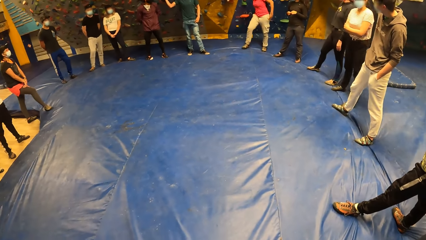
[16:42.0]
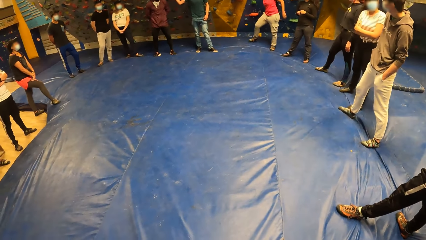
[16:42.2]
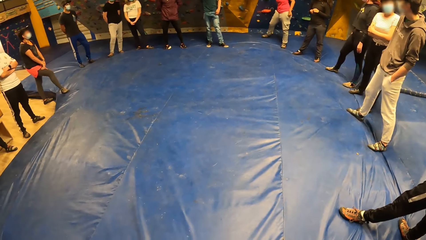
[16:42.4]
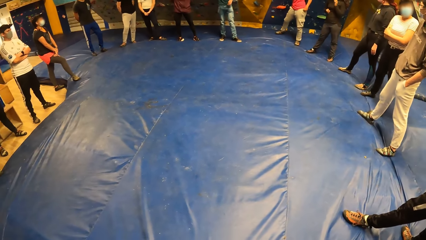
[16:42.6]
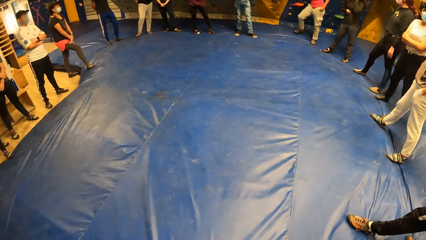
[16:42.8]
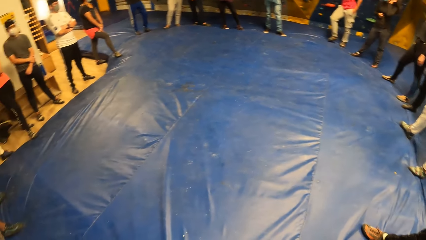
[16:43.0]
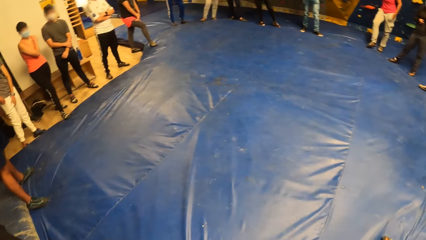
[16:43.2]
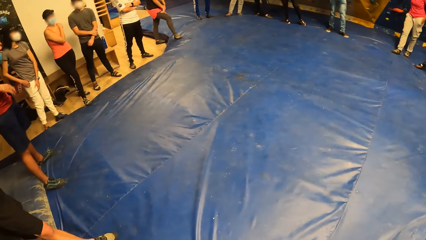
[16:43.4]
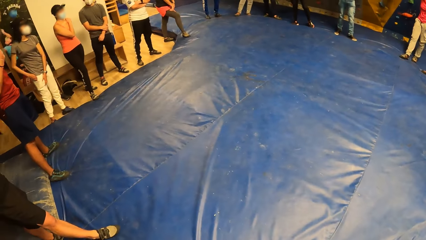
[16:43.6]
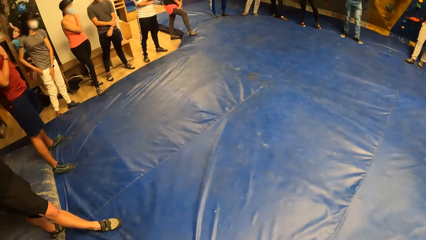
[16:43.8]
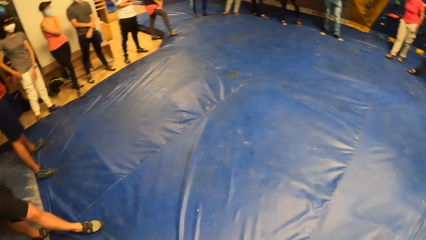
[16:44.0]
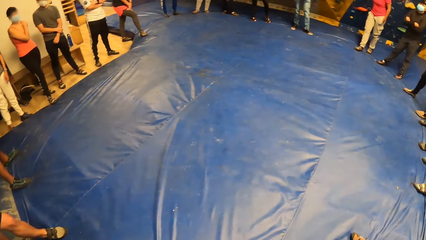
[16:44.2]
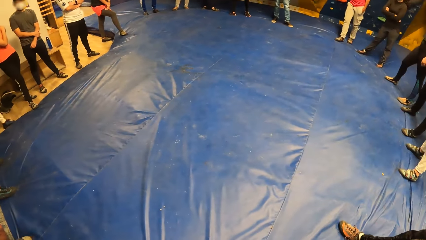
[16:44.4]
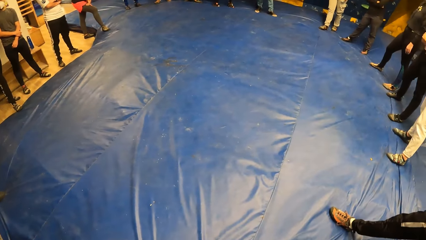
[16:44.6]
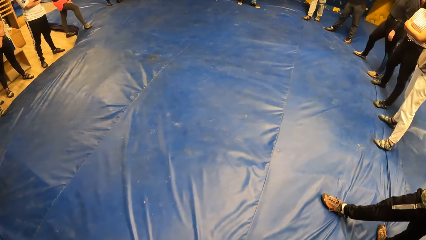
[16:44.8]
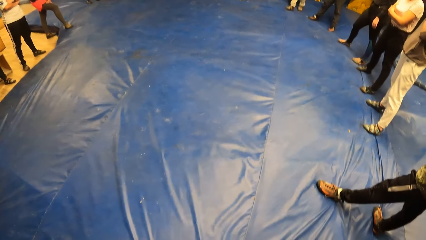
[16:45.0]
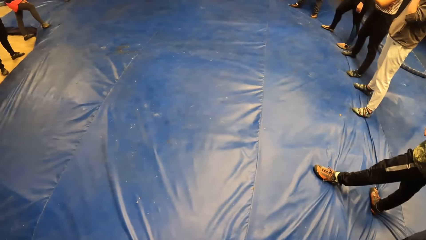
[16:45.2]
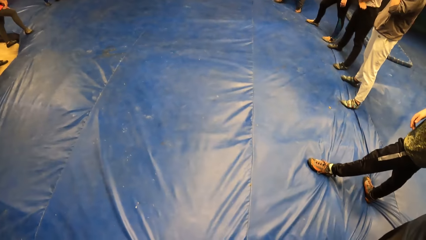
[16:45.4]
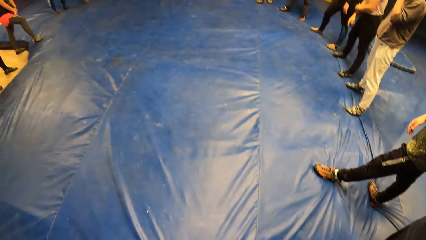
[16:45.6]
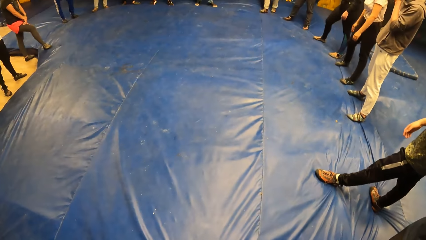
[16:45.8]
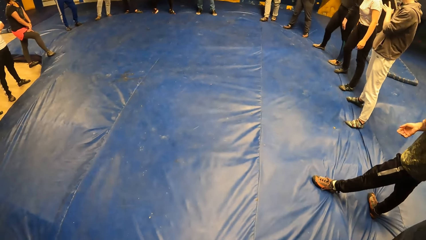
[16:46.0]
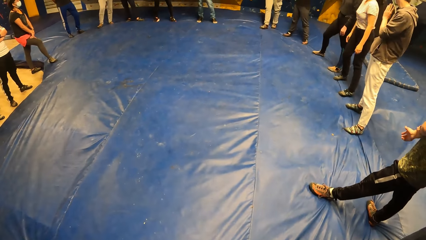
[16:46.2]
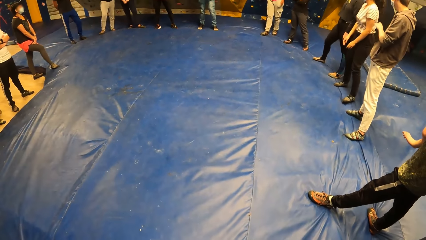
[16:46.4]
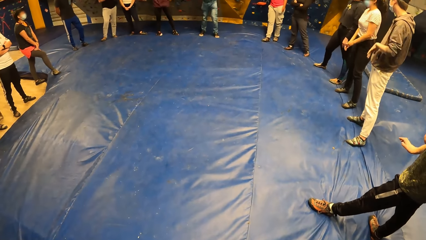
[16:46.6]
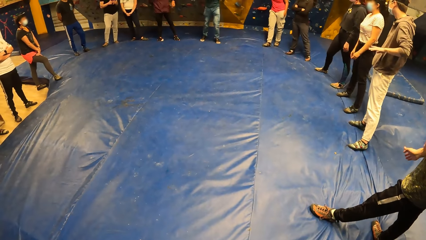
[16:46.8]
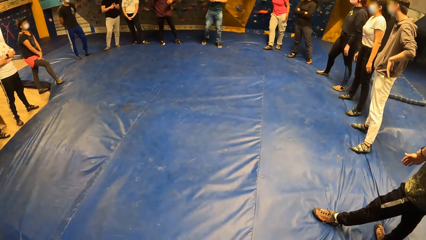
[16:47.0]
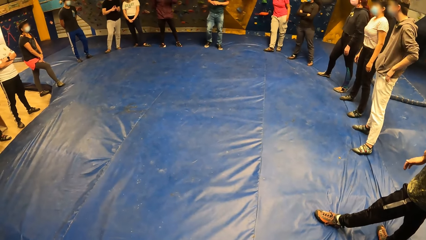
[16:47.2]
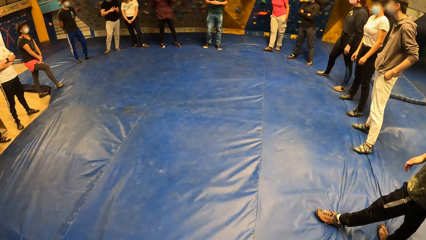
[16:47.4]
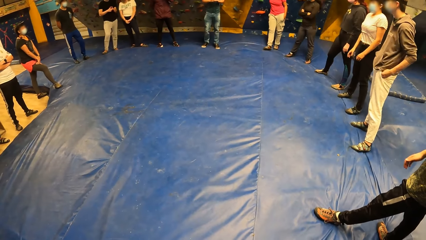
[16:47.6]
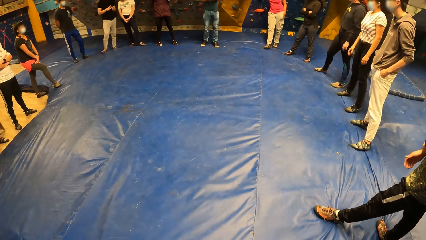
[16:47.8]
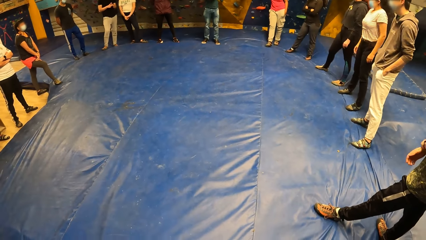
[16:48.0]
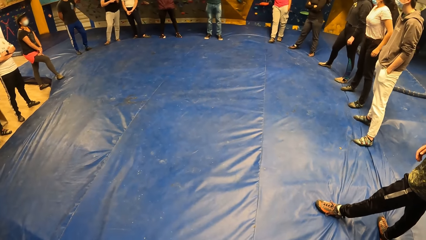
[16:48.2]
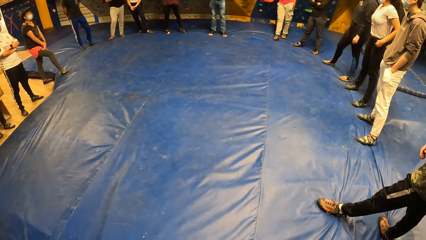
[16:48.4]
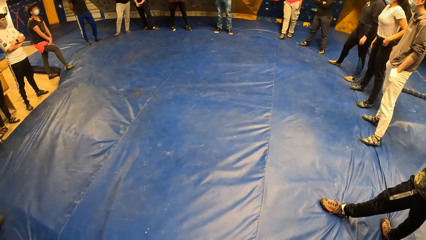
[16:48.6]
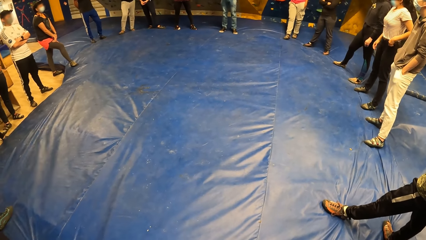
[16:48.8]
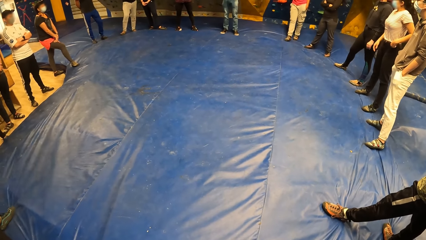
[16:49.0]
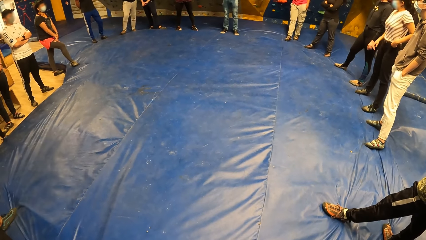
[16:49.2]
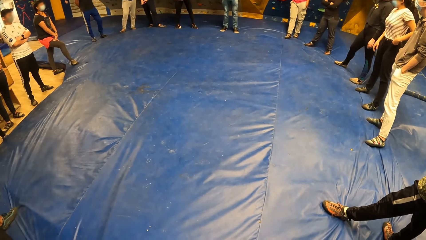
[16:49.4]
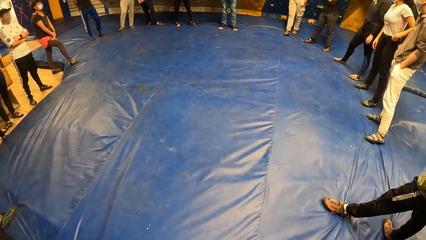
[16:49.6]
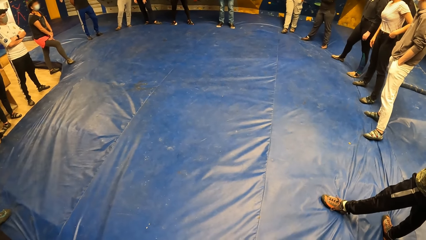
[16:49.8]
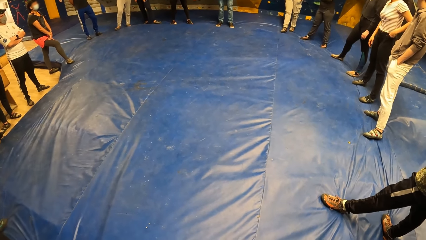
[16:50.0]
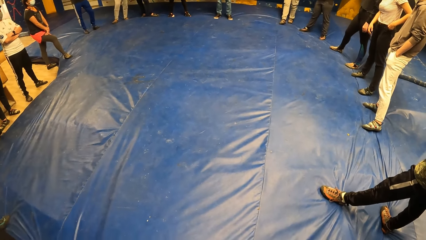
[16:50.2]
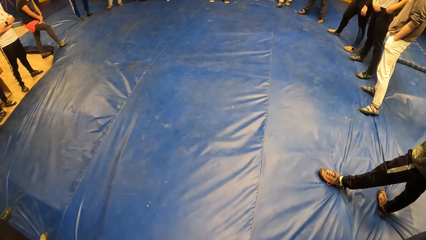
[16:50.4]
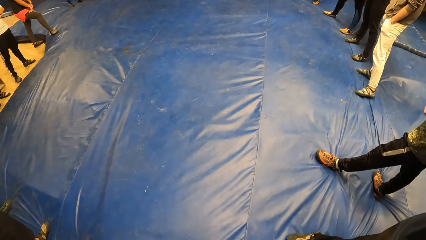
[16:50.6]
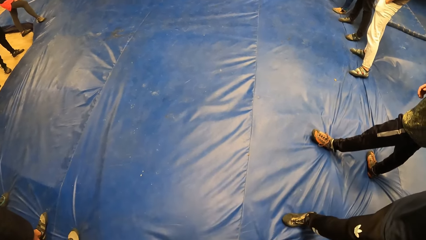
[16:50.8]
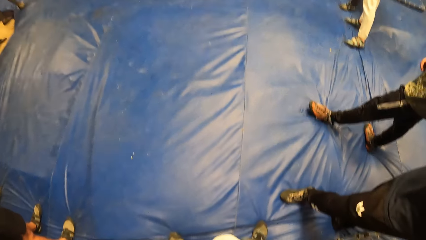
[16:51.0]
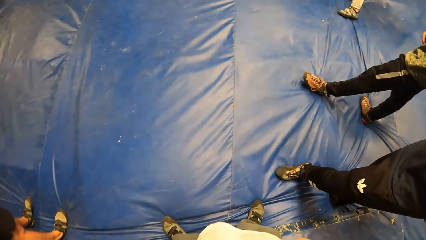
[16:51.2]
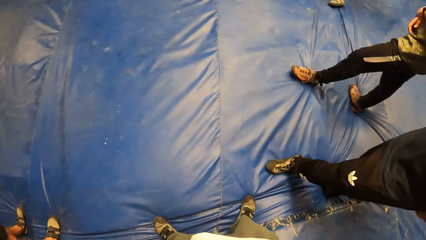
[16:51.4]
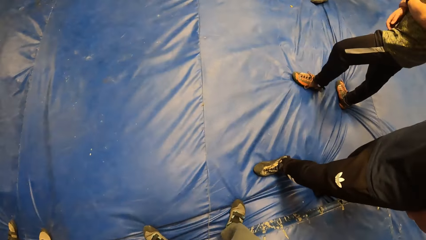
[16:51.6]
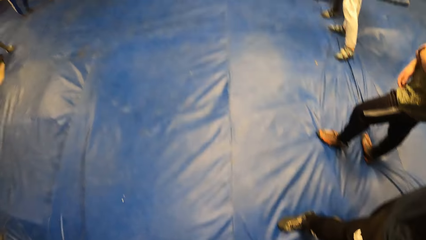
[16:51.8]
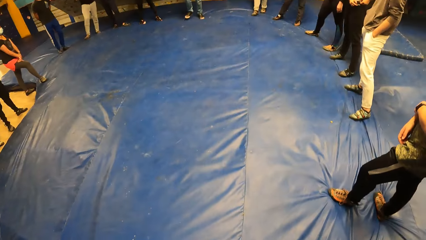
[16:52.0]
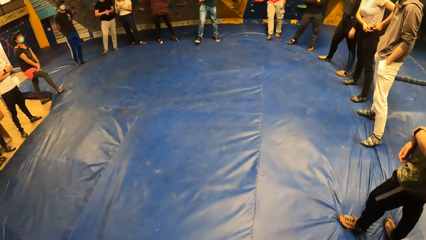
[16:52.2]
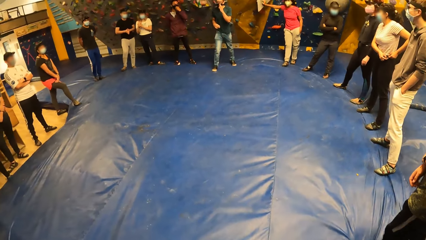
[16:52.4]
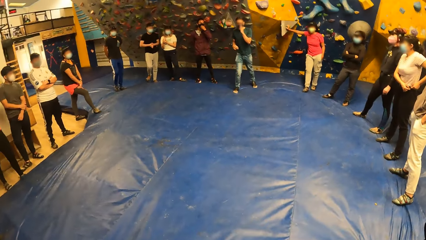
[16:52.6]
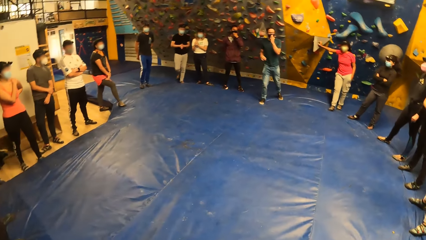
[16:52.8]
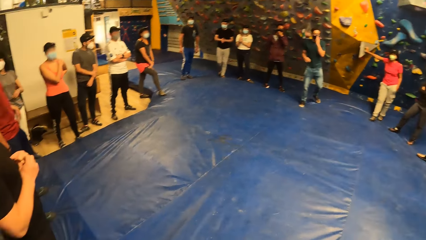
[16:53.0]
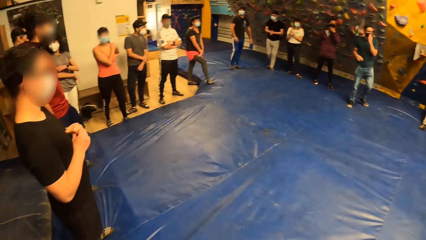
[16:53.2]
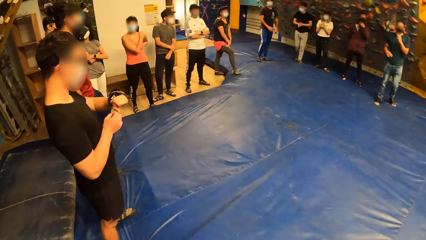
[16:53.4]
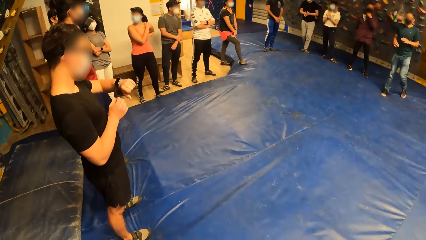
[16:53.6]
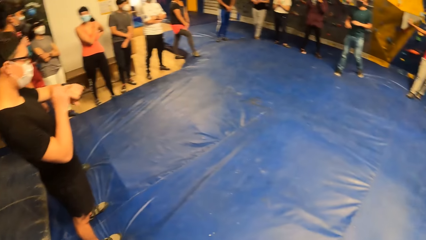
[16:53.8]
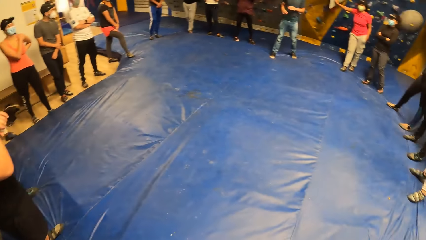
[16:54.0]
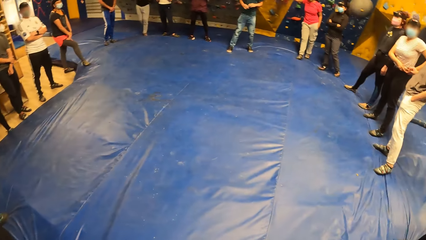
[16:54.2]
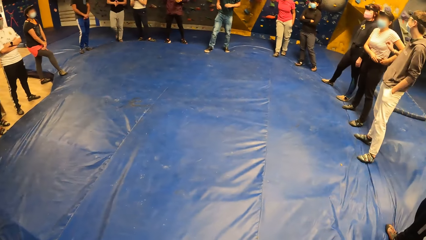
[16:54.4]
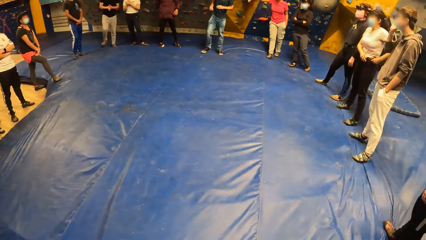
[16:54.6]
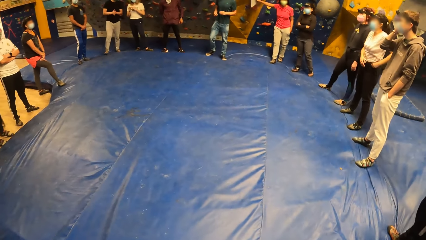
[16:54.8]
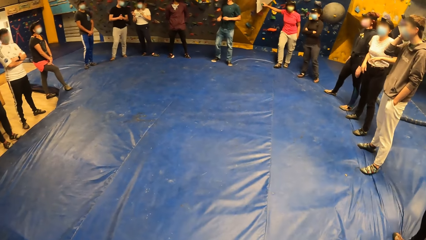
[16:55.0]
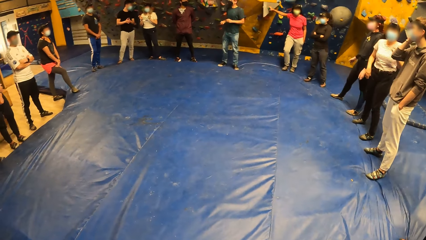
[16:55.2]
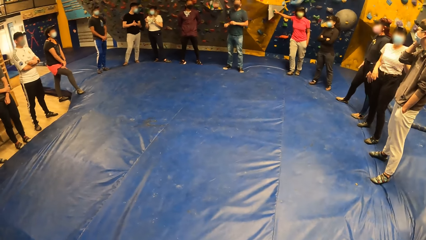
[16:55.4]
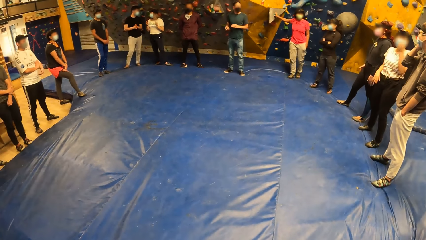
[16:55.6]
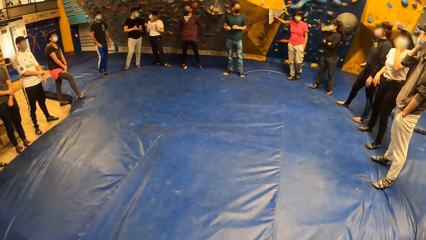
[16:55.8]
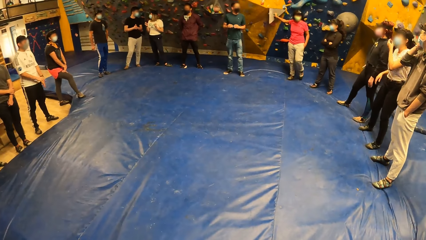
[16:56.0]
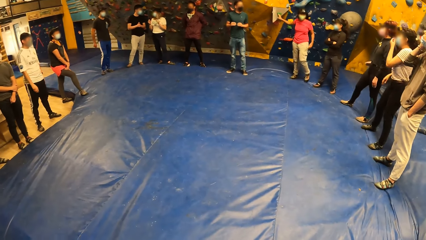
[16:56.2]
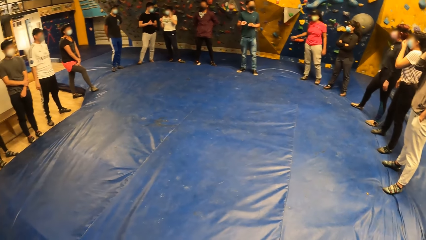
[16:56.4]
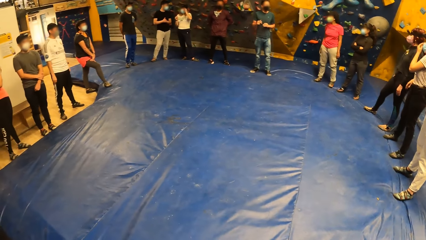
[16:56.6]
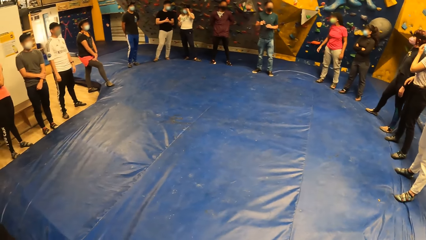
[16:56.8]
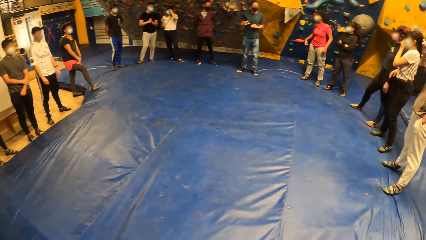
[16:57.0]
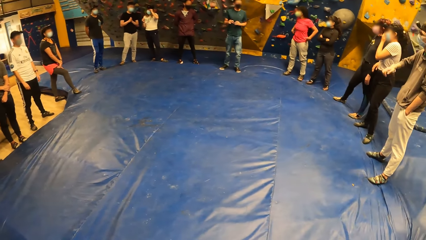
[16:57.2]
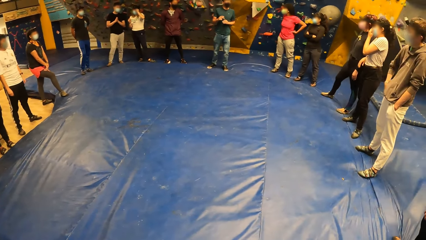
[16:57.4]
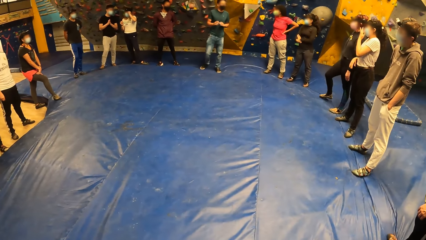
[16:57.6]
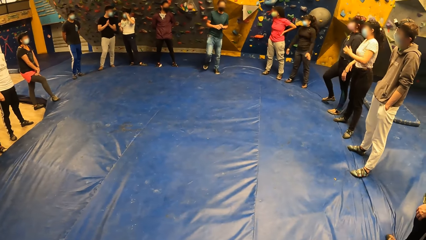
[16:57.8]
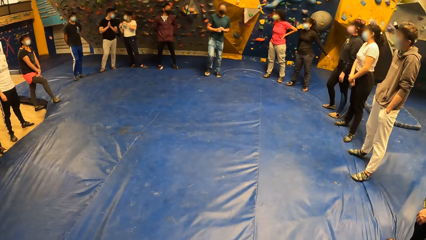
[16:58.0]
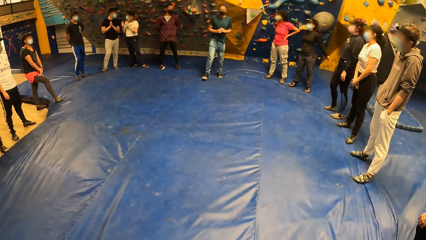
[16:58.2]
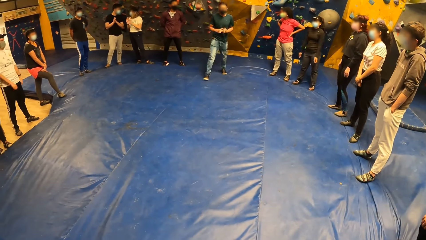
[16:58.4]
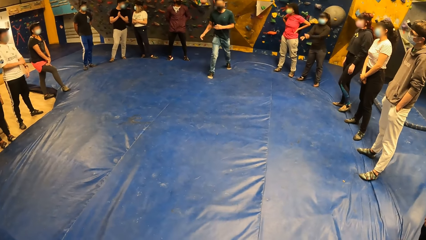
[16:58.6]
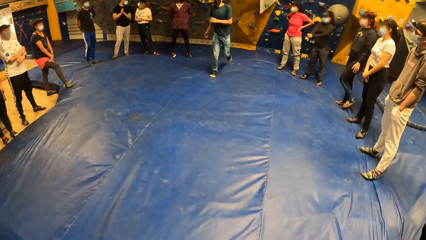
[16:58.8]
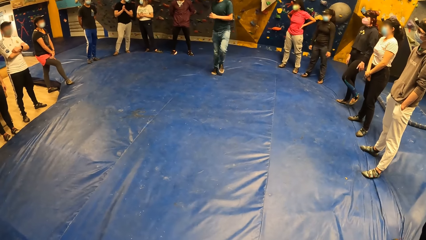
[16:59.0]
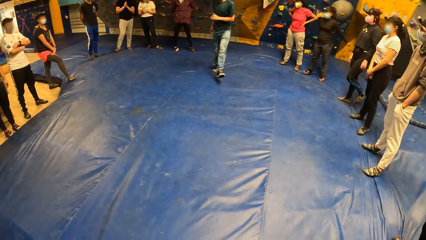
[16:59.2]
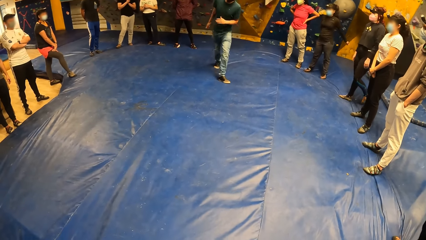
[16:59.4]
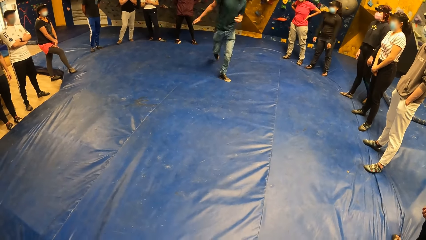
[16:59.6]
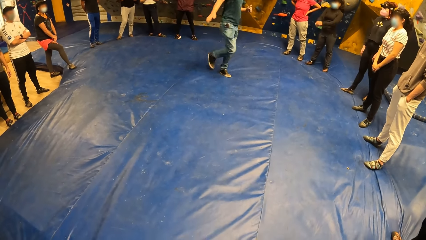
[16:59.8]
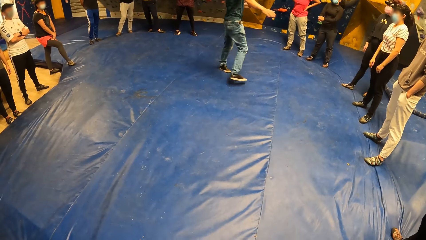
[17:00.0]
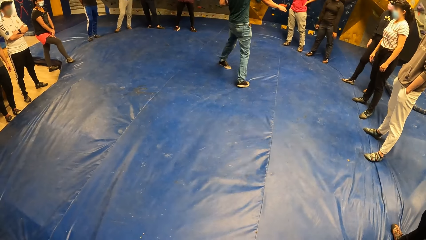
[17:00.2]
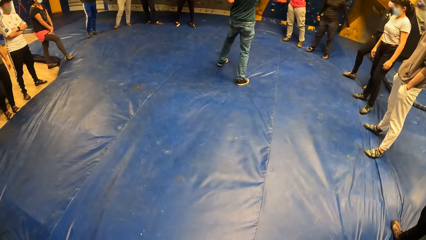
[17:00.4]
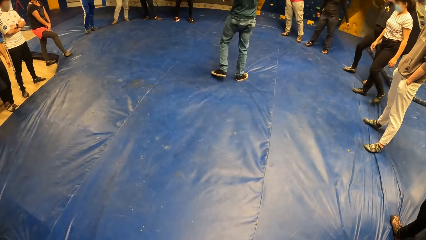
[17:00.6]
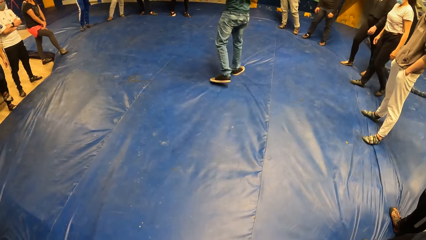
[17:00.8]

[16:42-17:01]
A man interacts with a woman. Another man interacts with the group of people. The woman interacts with the first man. The other man walks in the room, to the center of the group of people.
